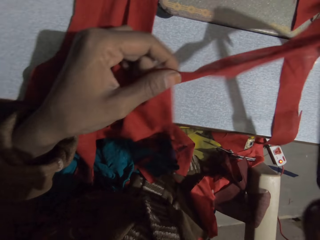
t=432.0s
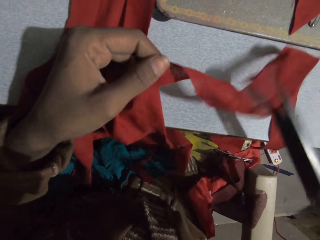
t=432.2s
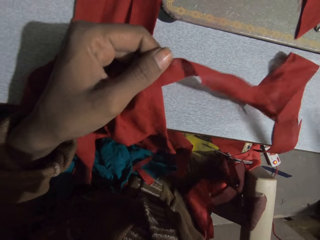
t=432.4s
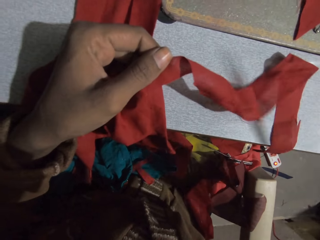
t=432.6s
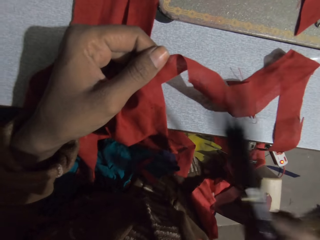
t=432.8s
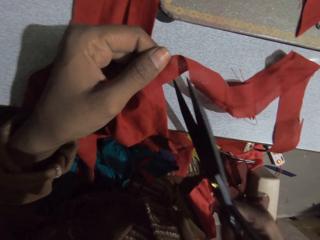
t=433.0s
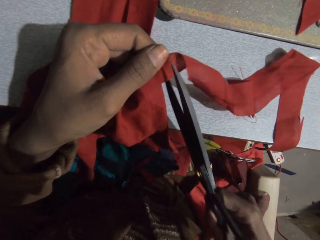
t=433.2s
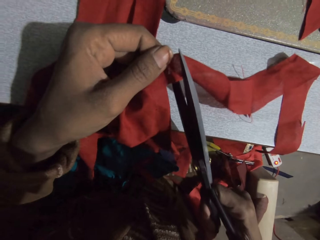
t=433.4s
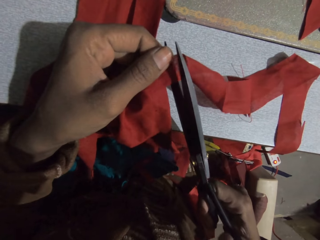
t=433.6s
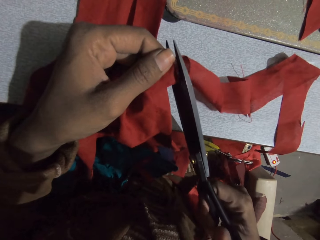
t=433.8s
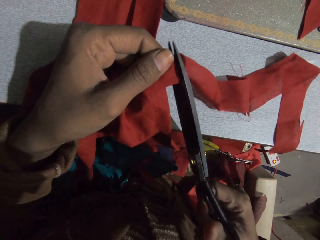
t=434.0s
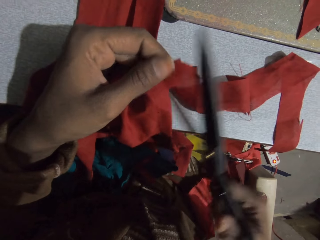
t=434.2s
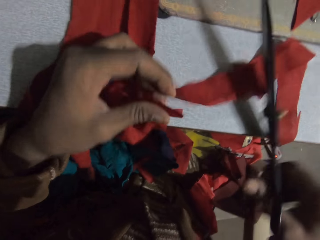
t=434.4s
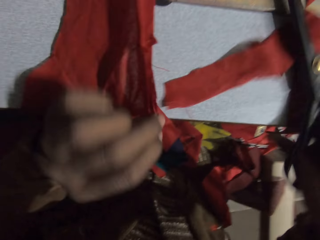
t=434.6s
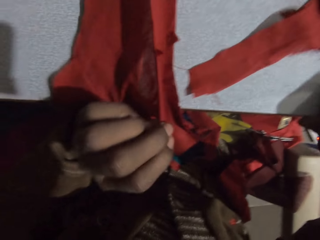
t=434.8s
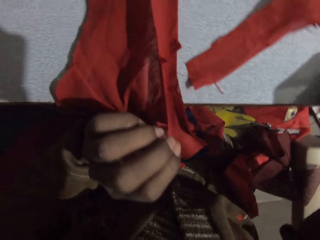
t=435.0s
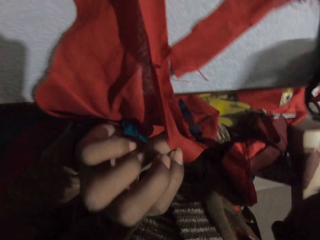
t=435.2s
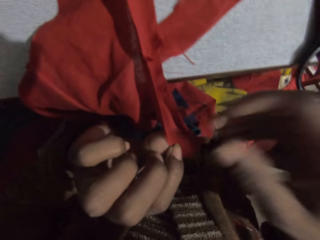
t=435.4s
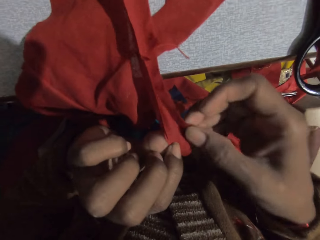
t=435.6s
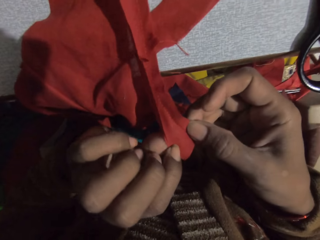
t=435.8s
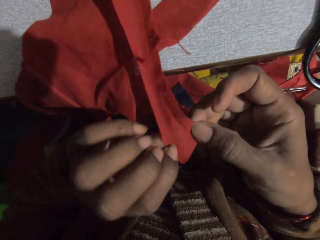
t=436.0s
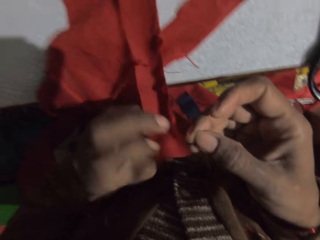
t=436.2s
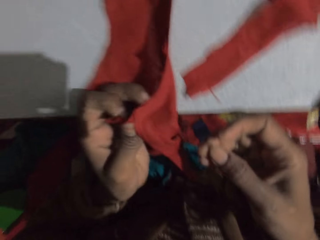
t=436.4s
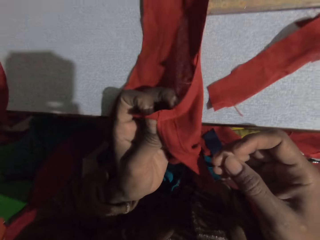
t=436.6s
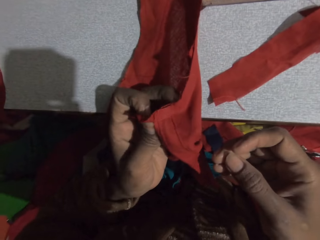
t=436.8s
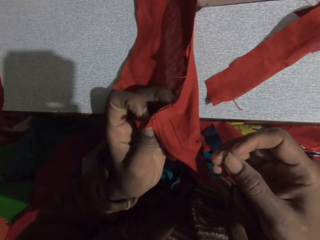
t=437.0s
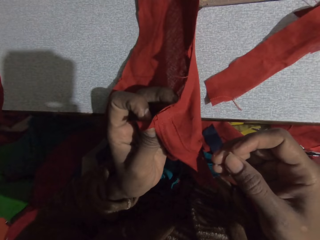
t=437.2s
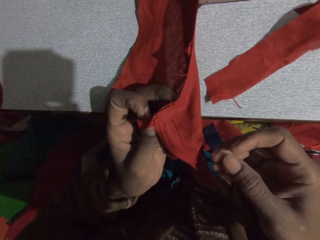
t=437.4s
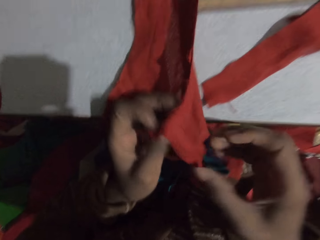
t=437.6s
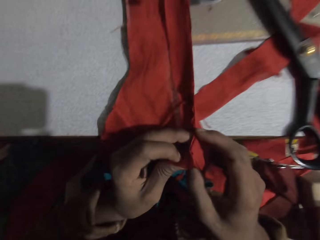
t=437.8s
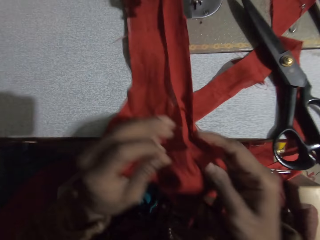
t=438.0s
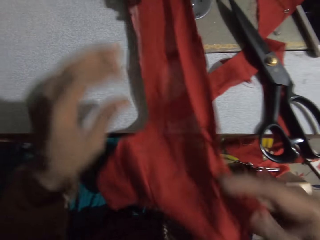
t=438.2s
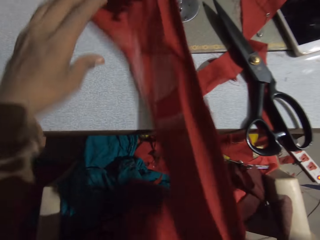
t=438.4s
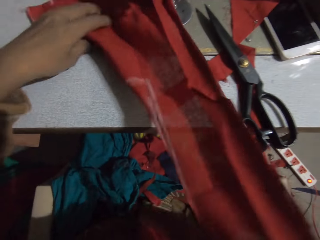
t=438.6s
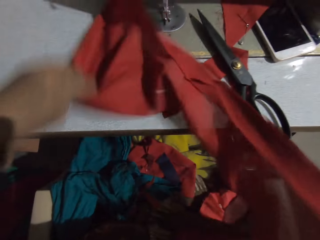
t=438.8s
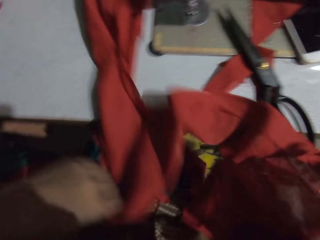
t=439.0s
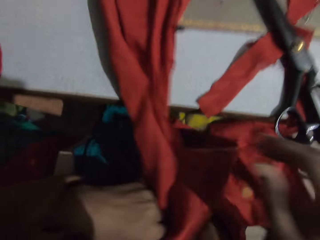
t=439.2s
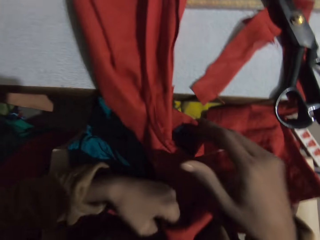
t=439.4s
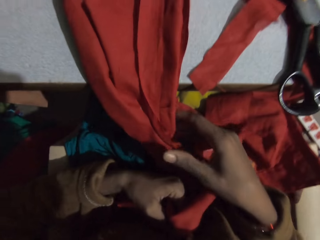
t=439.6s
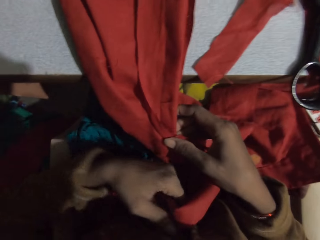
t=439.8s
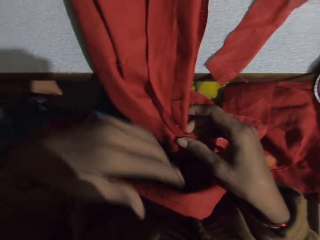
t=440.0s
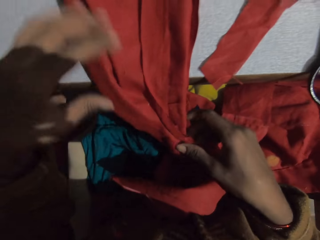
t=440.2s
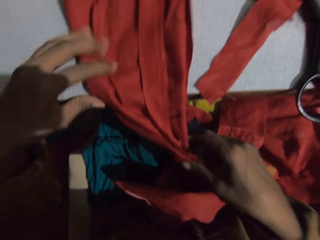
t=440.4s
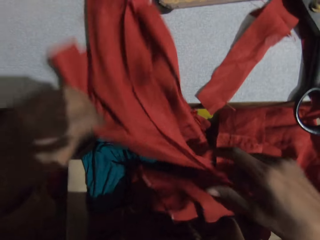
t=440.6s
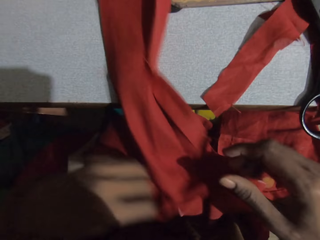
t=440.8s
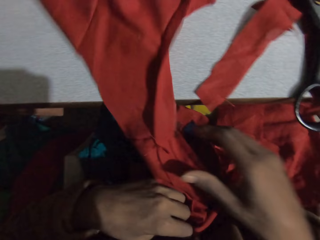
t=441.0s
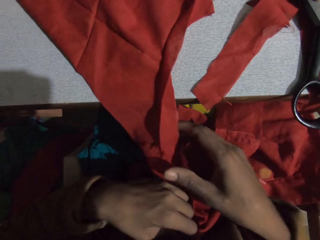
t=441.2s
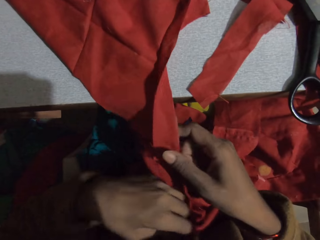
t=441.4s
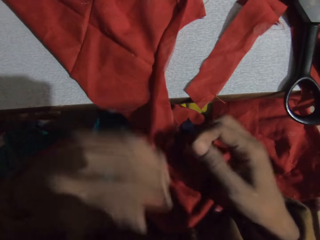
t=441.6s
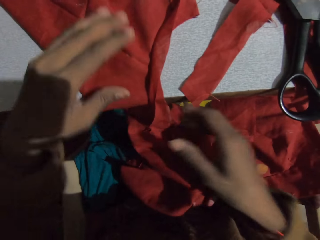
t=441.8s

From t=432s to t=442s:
The camera wearer straightens the fabric with the scissors. They cut the fabric with the scissors. They put the scissors down. They look at the fabric.

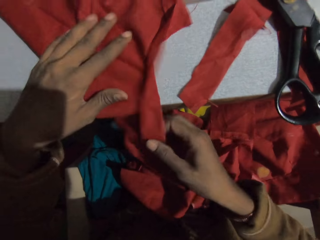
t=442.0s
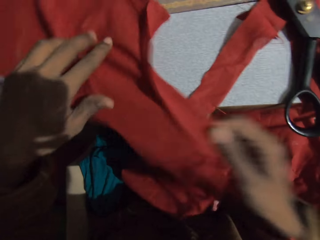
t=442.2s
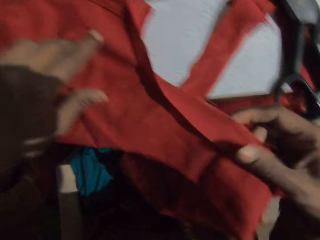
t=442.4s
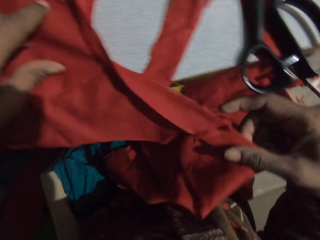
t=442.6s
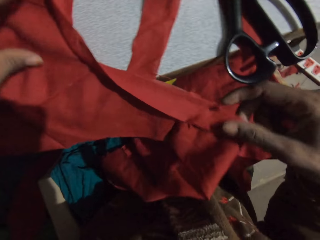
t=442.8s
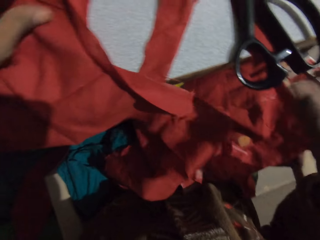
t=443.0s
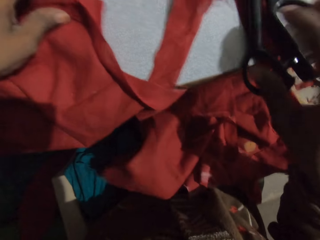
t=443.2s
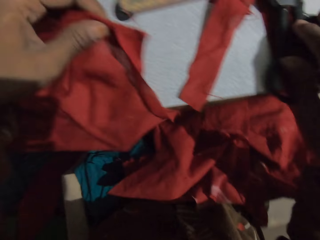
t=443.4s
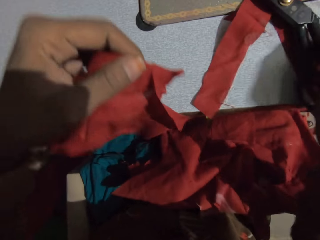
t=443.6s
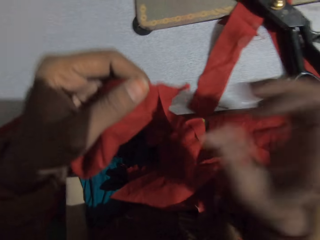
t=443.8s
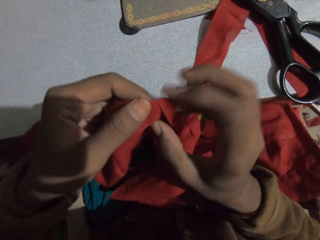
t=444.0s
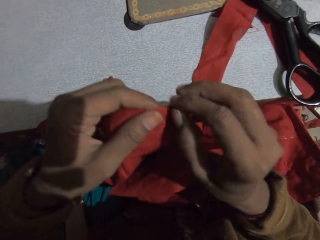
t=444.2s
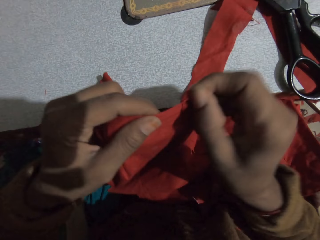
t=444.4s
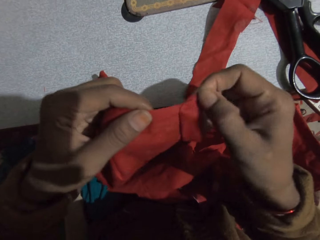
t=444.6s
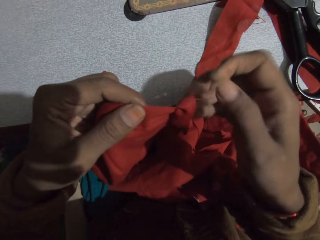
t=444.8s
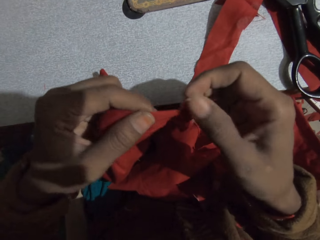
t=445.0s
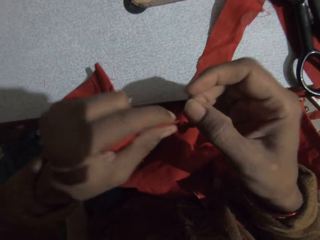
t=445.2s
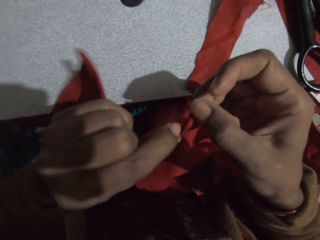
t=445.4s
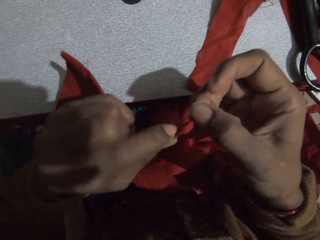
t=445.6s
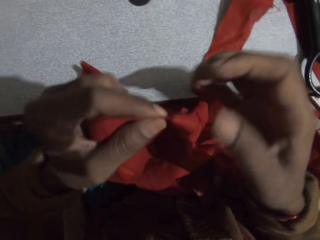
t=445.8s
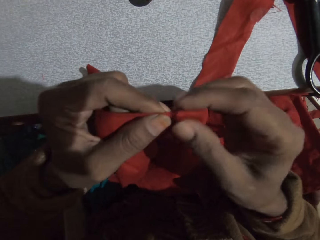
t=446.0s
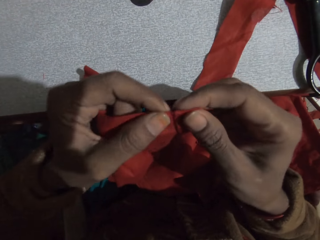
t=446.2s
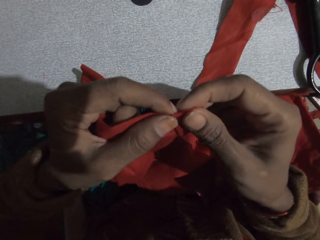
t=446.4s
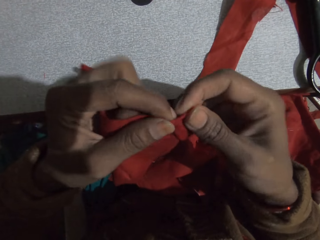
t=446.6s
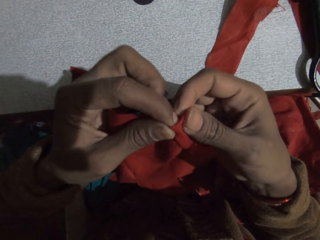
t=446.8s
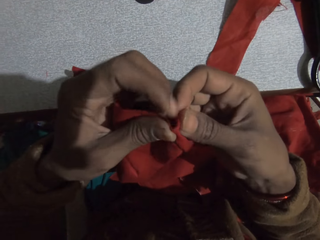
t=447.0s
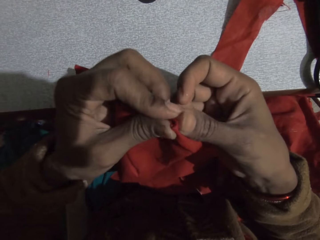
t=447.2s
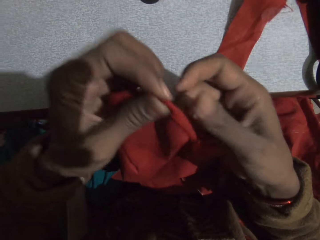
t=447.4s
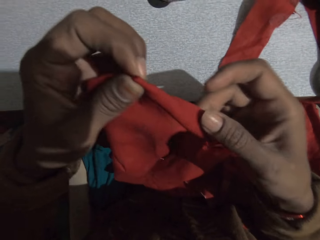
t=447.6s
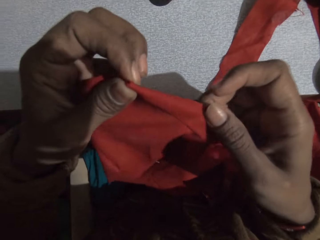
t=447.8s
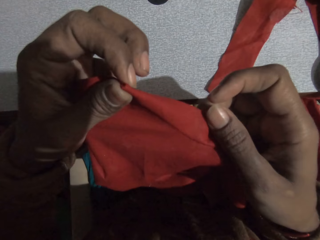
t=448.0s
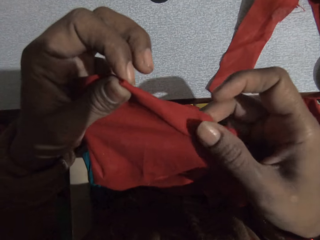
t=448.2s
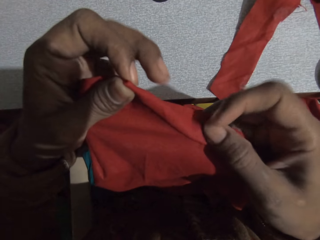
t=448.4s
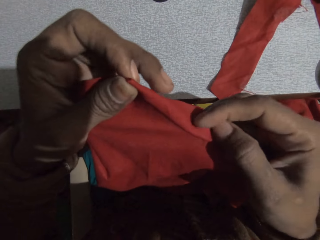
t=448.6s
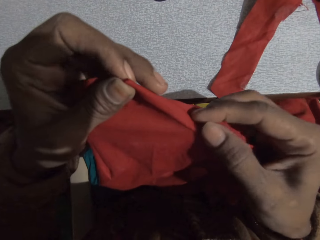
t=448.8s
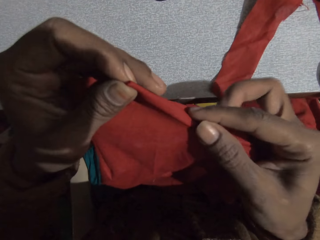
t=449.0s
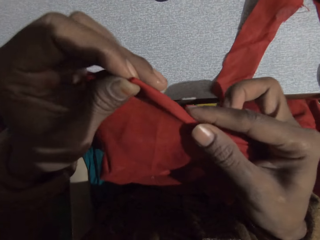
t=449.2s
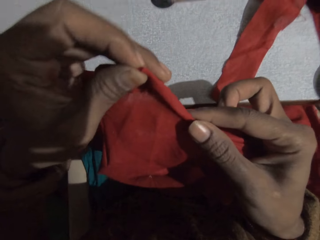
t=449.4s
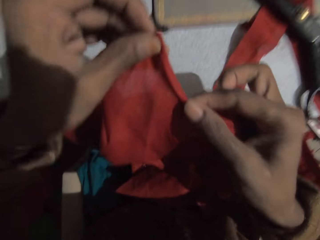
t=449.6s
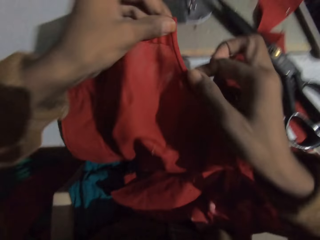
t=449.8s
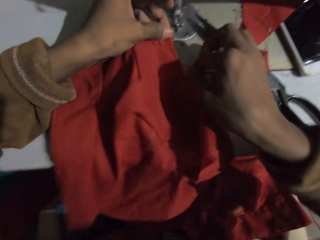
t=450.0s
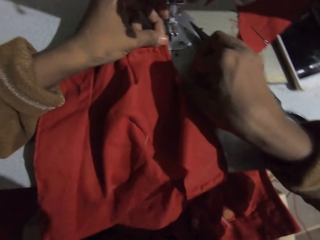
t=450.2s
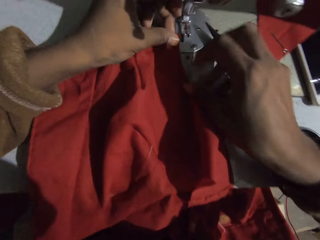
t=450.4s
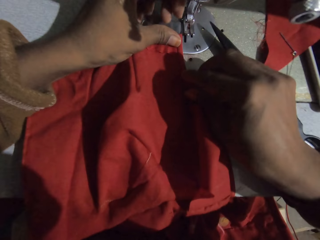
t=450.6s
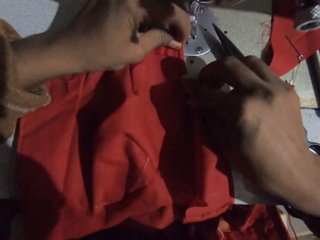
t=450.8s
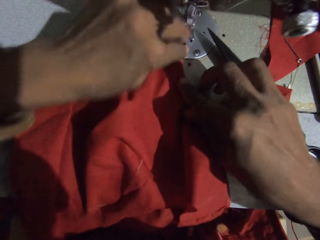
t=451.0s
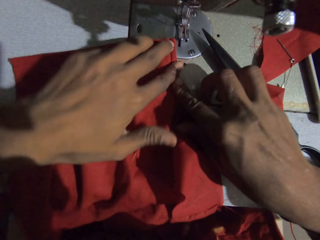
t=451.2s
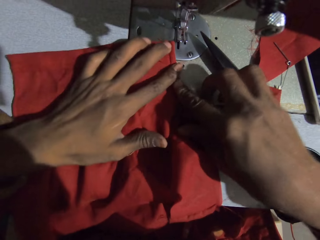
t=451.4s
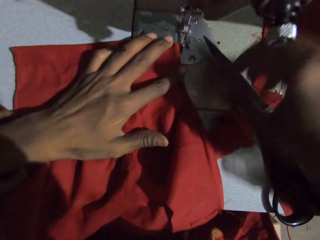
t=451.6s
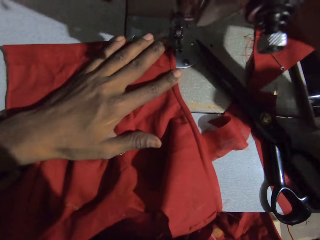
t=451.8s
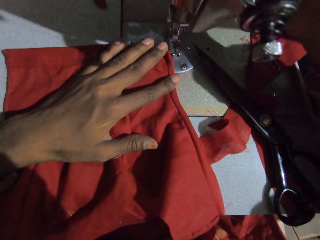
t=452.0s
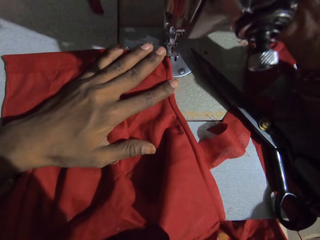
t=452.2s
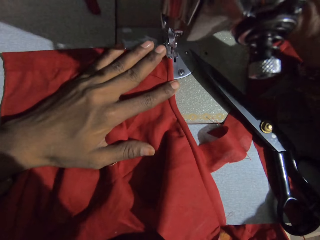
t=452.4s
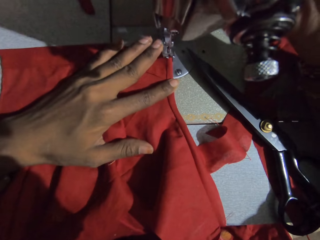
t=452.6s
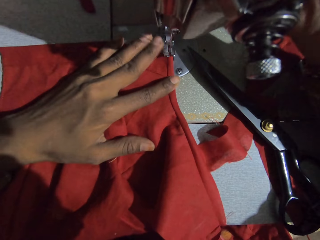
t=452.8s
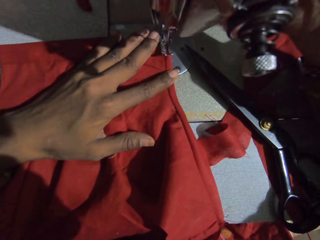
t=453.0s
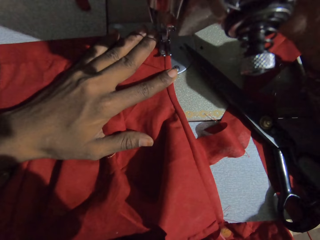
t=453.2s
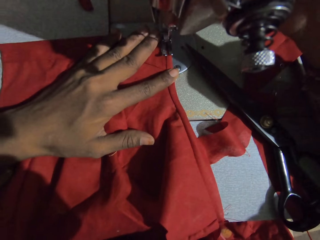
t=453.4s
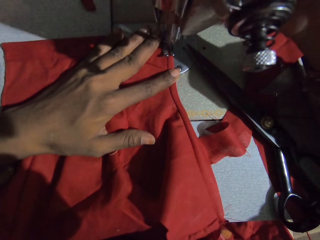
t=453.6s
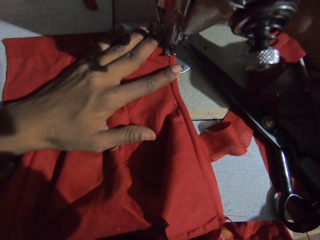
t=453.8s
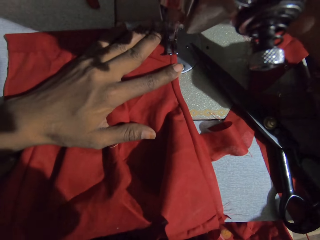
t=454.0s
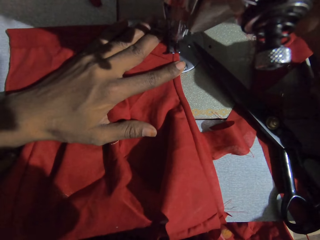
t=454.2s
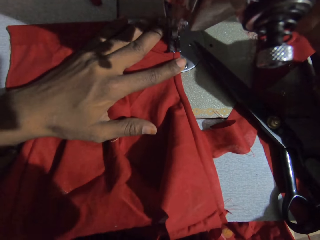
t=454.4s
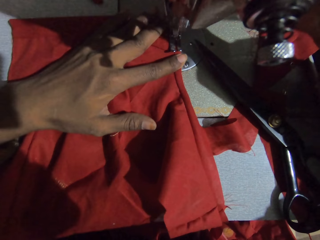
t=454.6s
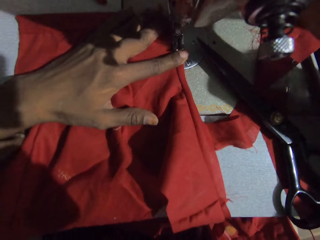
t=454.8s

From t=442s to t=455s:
The camera wearer moves the scissors. They fold the fabric. They put the fabric on the sewing machine. They sew the fabric.
